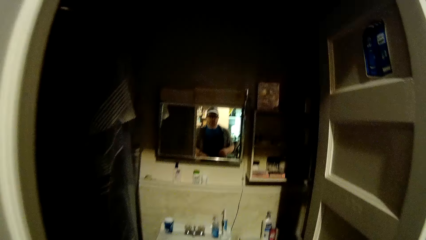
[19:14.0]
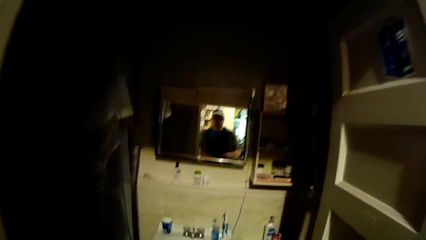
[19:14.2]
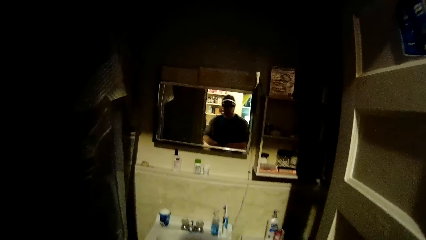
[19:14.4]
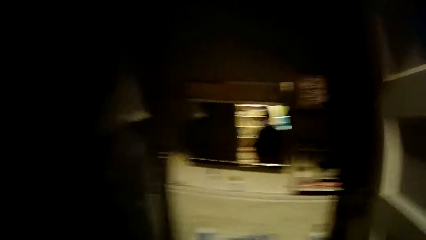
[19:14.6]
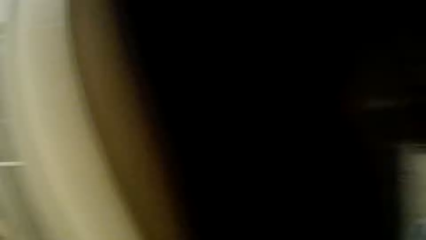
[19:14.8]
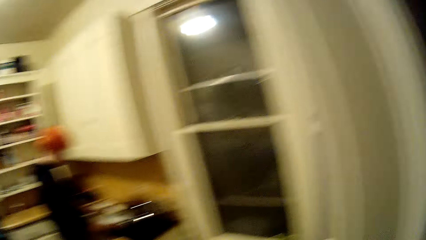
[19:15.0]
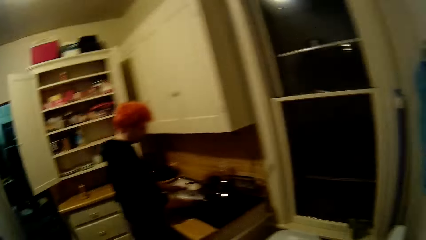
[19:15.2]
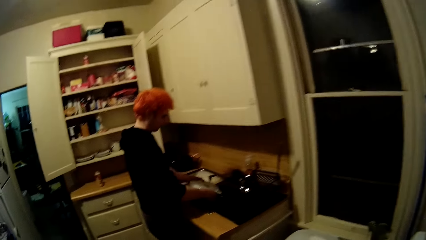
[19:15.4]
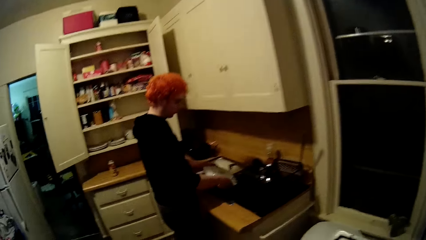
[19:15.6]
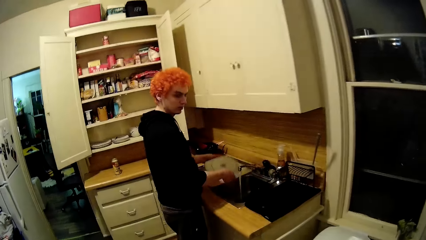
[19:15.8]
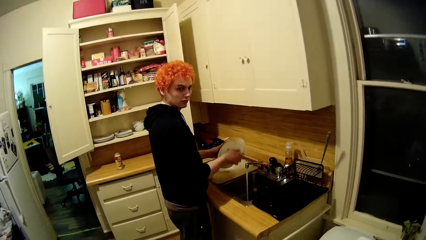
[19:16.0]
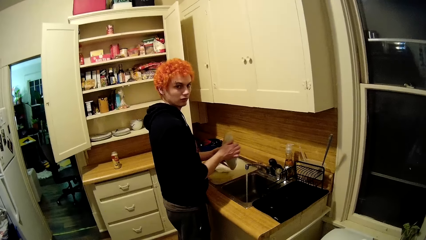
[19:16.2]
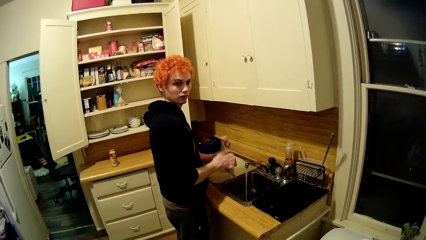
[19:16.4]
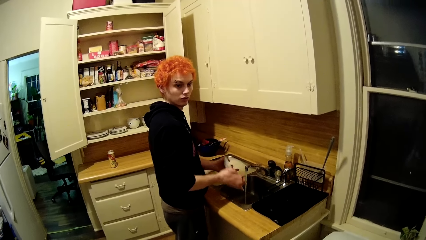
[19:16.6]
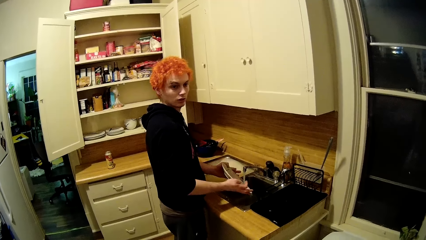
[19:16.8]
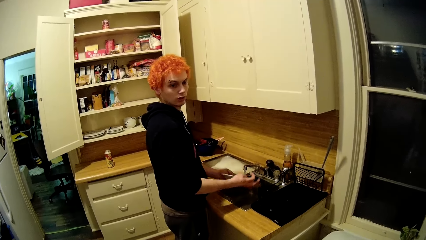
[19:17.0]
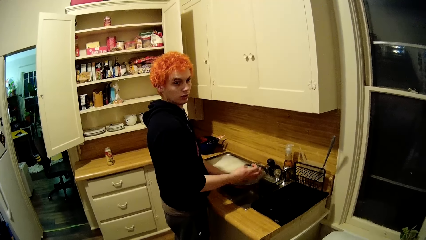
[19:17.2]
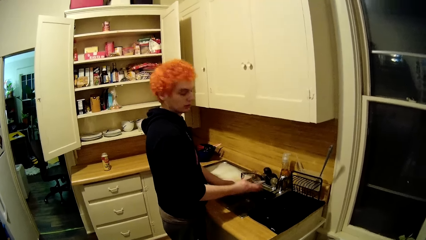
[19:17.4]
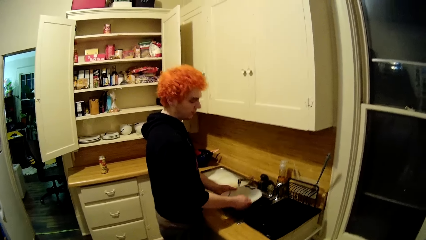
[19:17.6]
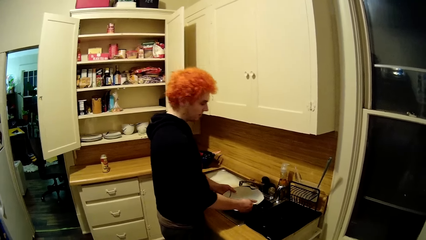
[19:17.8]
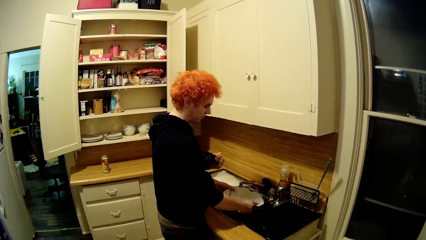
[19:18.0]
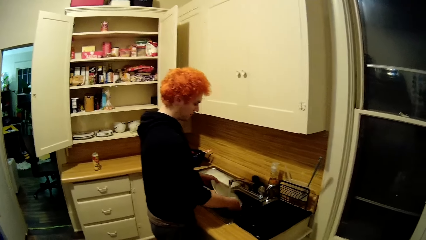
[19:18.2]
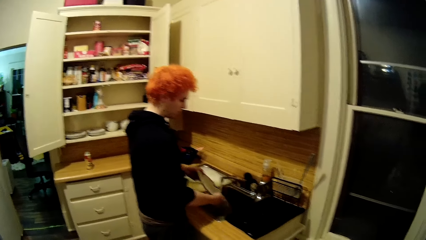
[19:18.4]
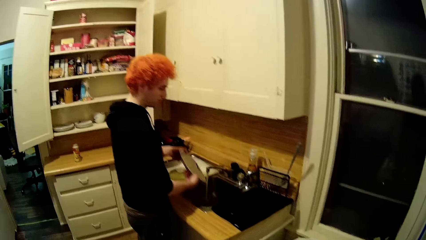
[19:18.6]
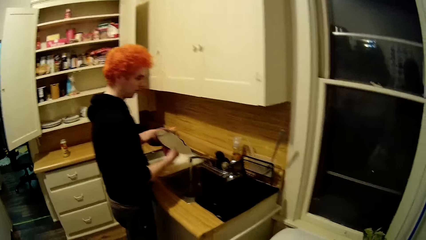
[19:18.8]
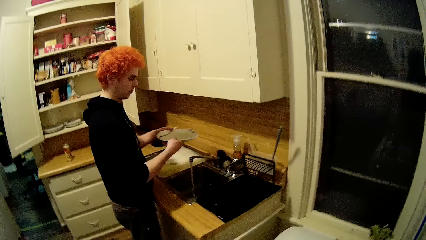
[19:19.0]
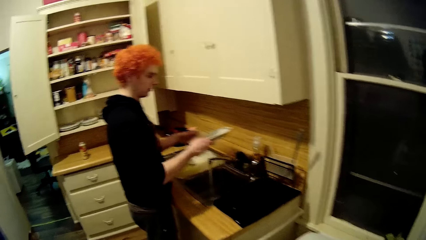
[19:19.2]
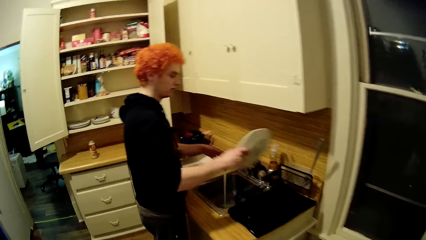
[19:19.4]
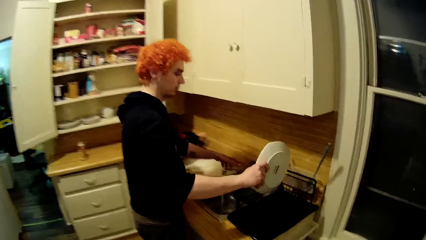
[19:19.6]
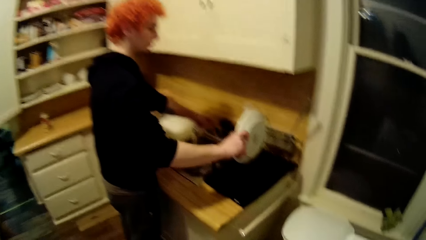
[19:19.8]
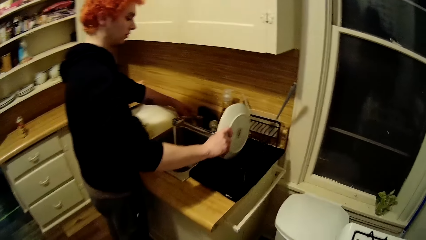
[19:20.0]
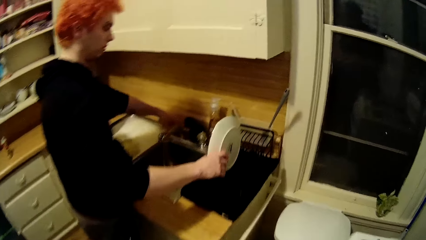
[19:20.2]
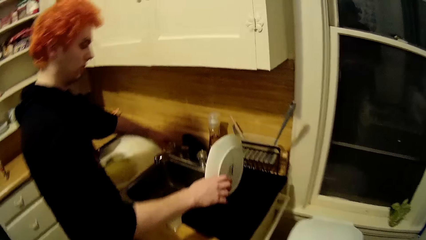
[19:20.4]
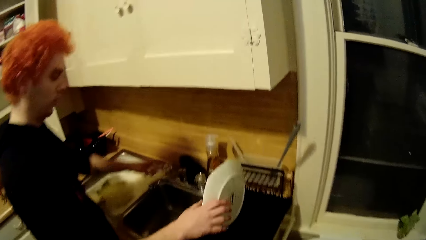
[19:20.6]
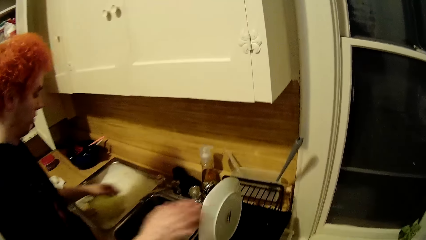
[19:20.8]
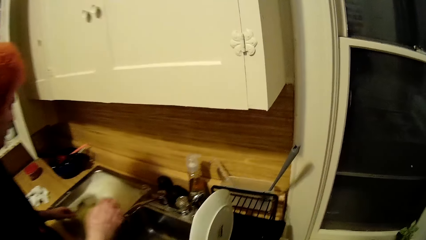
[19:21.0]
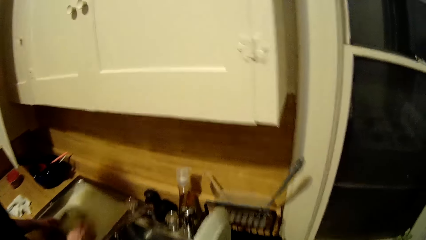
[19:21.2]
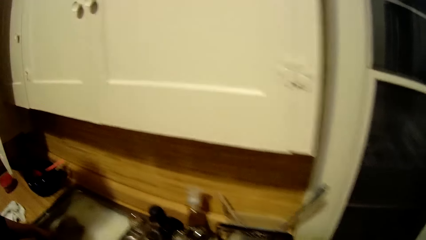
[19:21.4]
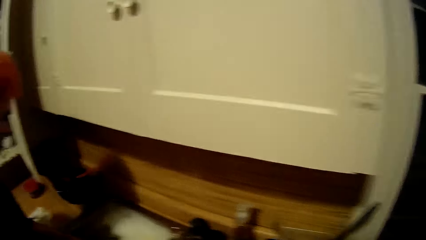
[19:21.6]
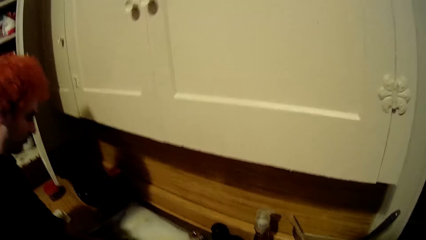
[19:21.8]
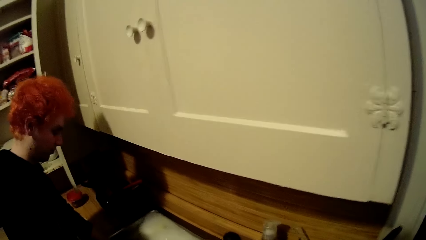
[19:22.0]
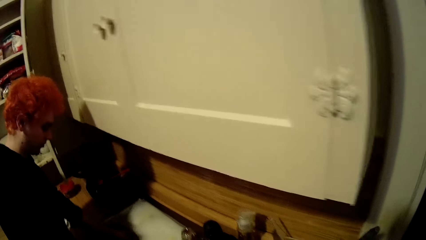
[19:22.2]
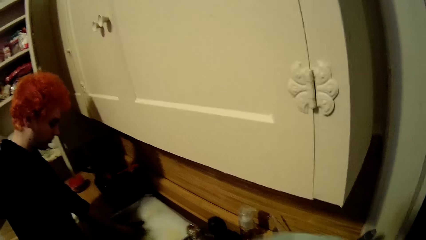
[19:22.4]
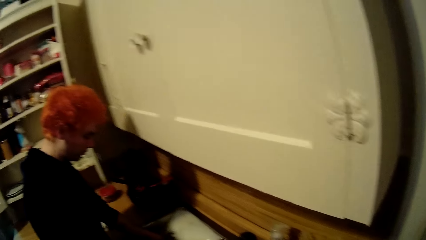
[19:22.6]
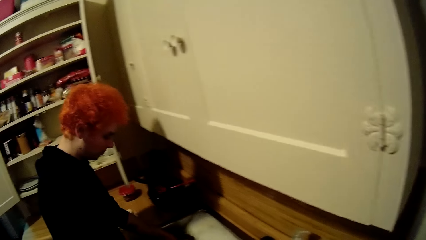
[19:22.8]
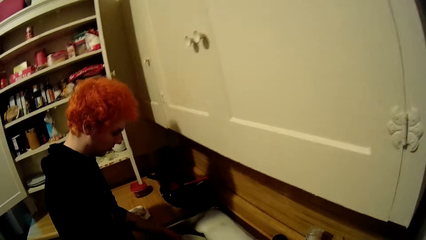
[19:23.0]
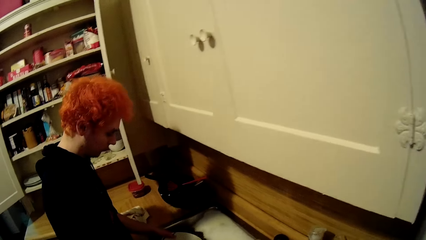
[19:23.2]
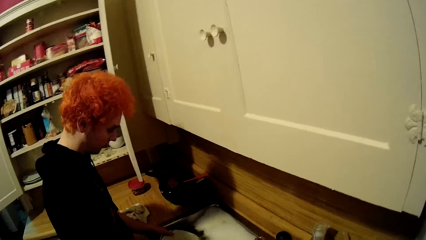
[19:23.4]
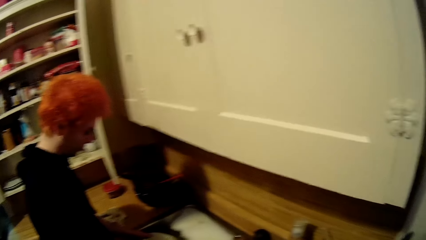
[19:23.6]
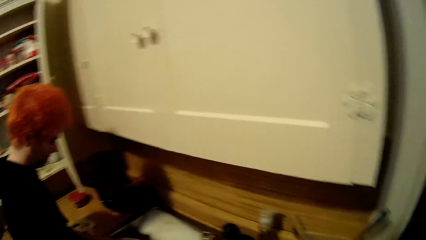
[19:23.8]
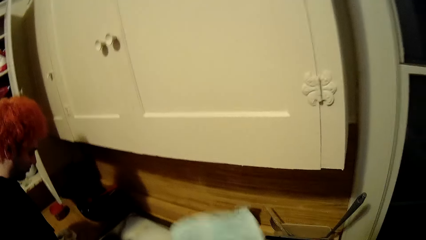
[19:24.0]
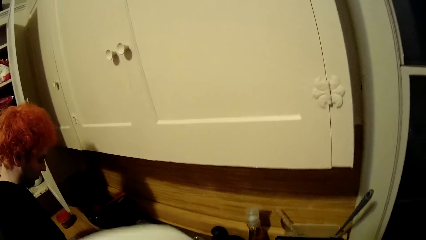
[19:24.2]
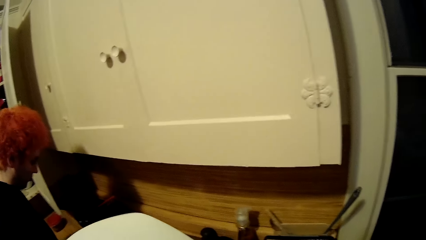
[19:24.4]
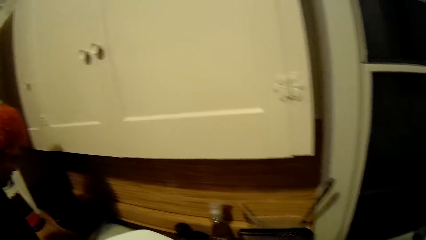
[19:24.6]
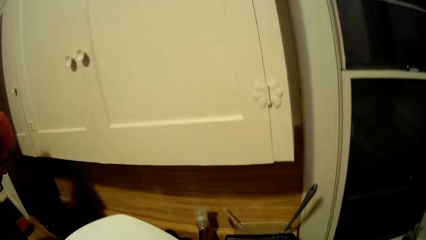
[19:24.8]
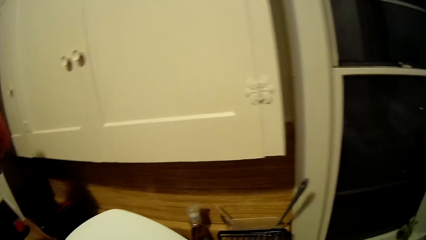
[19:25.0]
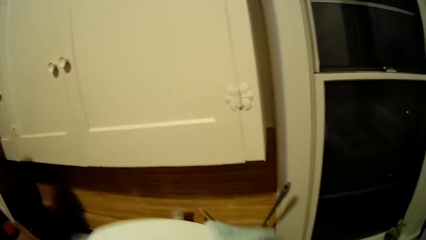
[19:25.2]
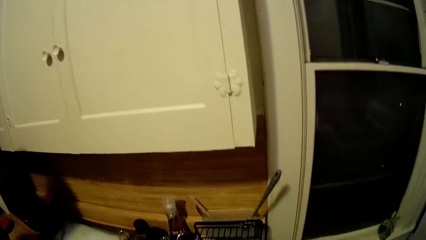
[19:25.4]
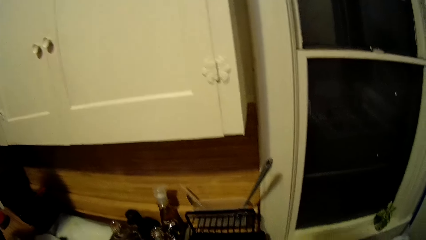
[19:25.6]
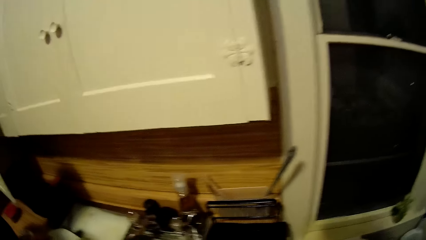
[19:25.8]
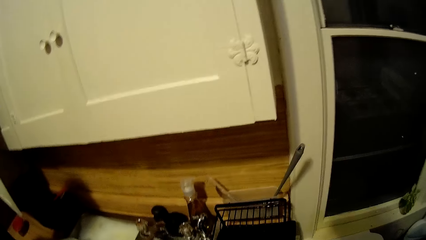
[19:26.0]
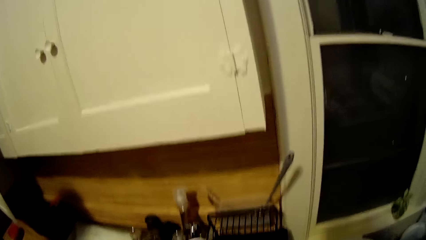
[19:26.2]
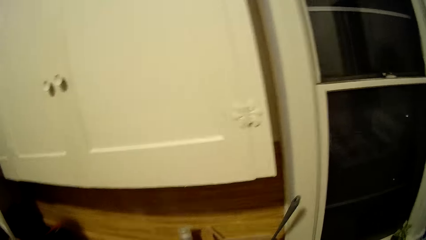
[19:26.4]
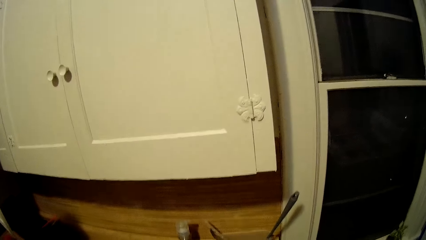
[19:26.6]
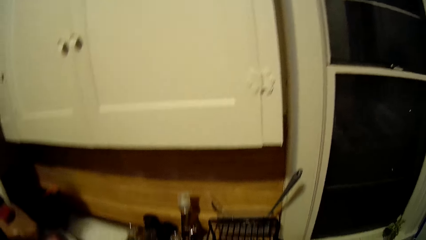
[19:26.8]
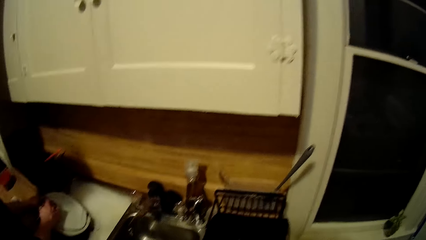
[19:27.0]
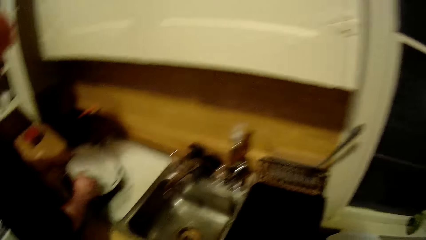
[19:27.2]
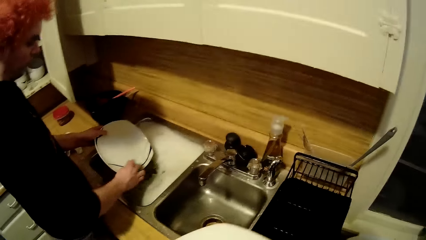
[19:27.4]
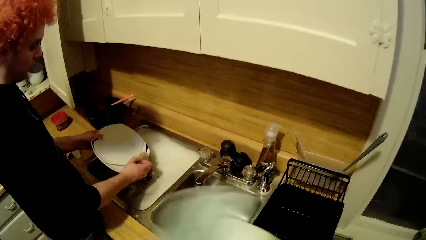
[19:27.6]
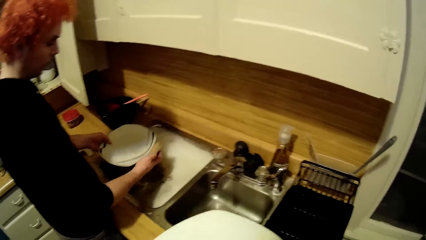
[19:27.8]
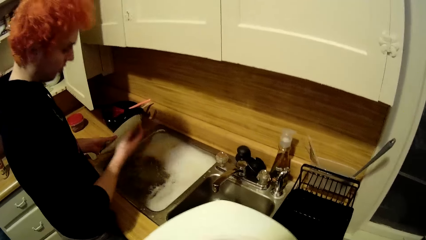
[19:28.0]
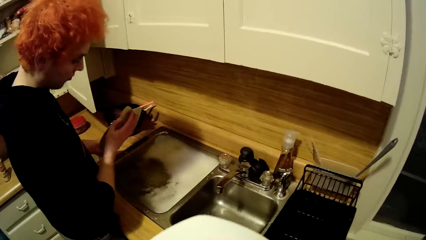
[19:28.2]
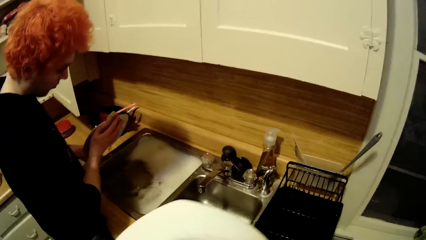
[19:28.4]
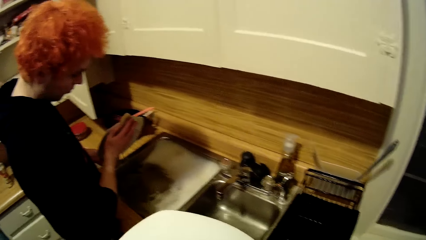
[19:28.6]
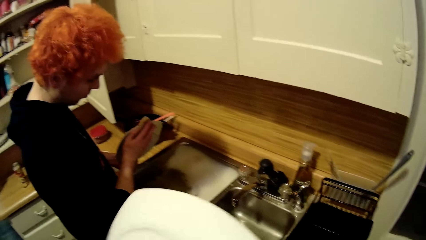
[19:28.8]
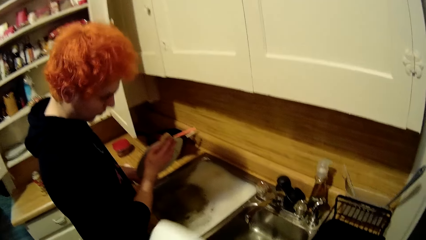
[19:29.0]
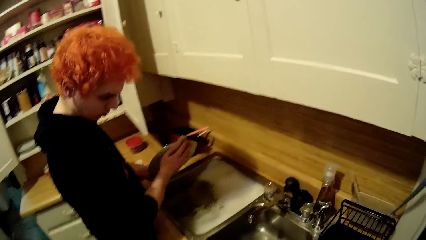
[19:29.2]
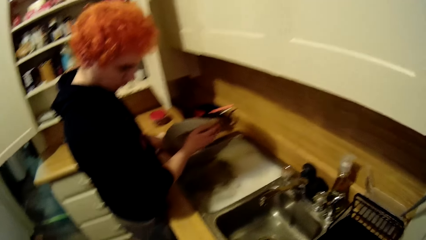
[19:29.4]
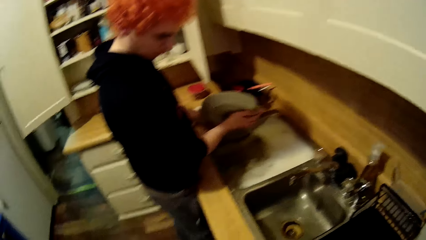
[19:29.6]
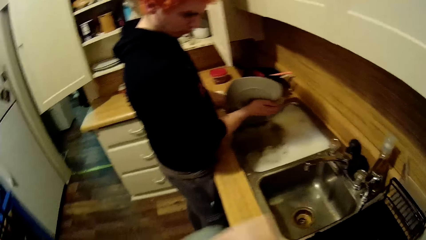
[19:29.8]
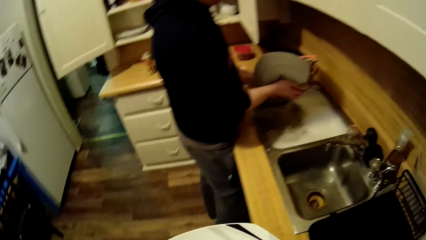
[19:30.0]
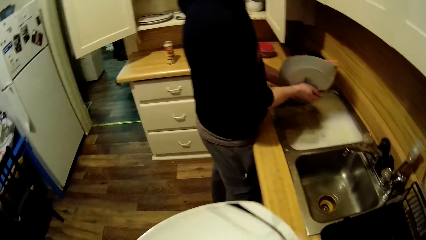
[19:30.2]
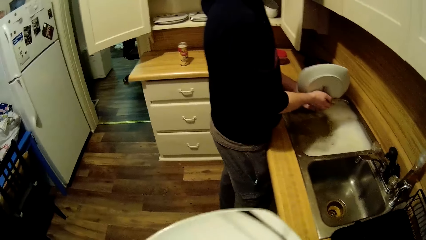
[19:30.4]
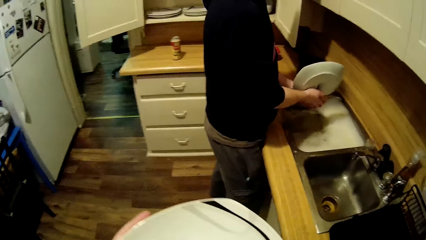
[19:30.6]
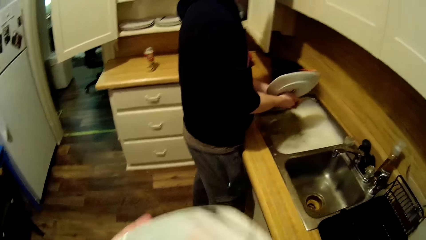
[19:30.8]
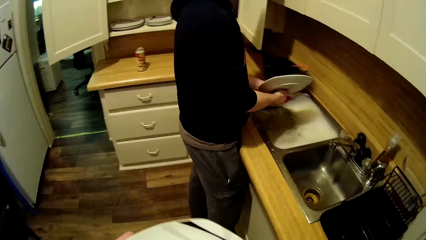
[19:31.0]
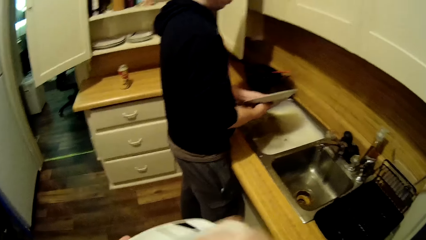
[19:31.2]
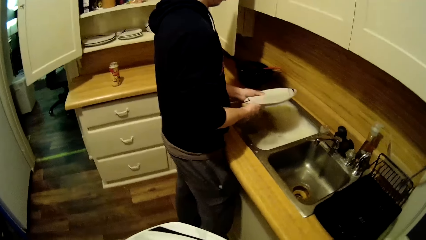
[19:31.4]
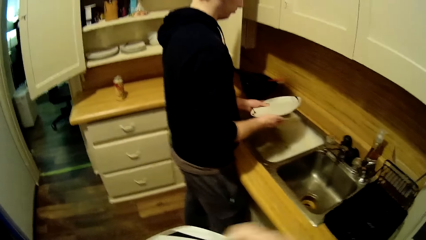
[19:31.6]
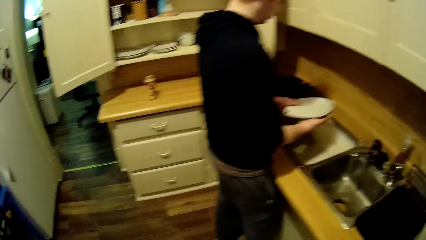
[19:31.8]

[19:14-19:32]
A man turns the plate. The camera wearer looks at the man. The man rinses the plate, puts the plate on a utensil rack, closes the tap, and holds a plate in the sink. The camera wearer wipes the plate with a fabric and lifts a plate. The man washes the plate. The camera wearer dries the plate with a towel and walks around the house.
